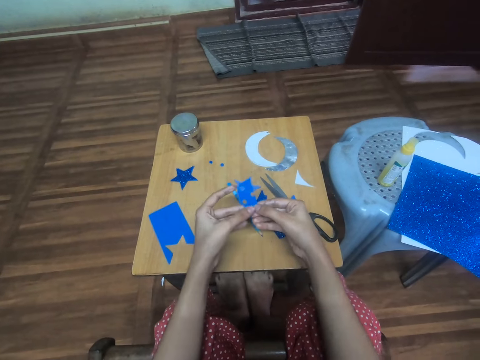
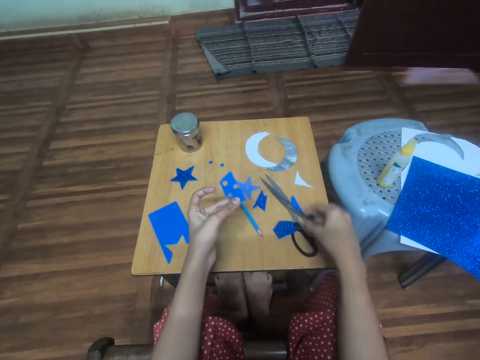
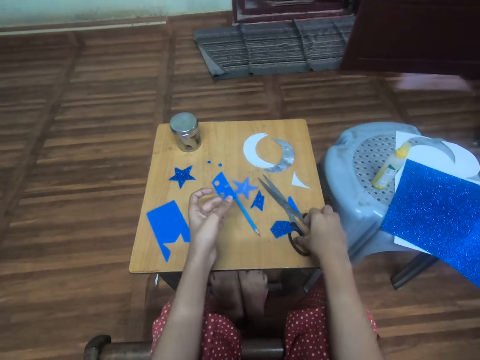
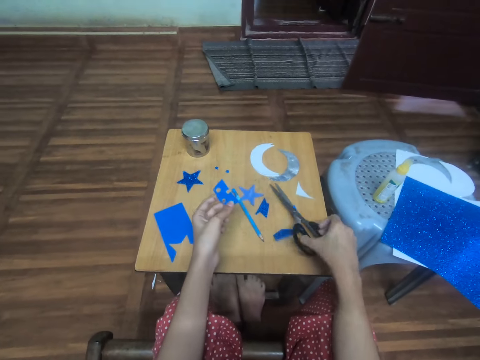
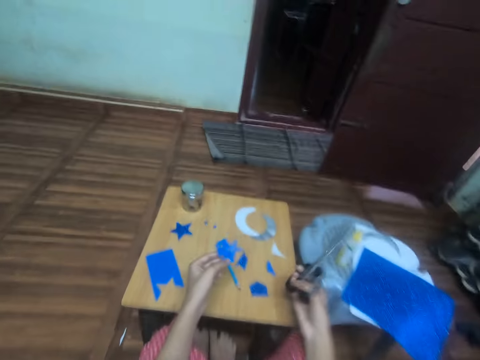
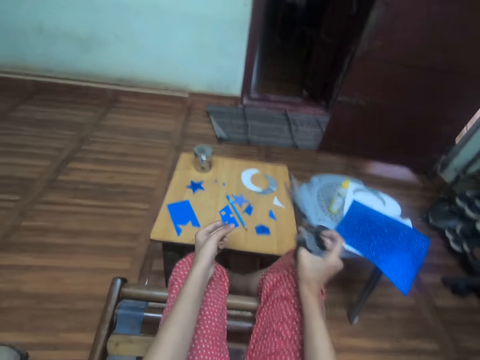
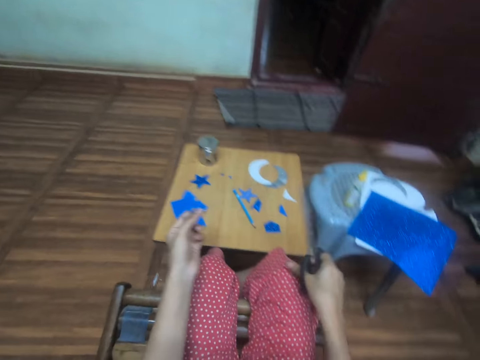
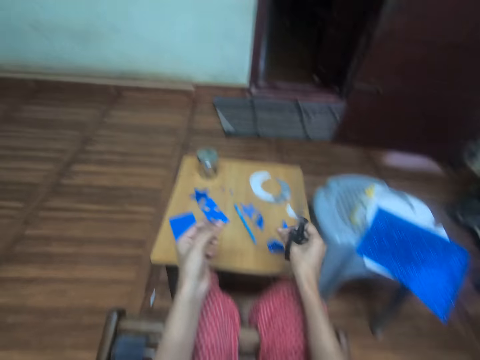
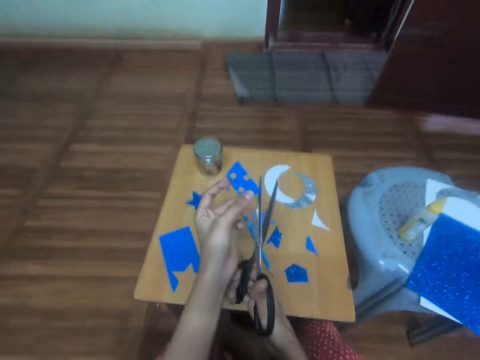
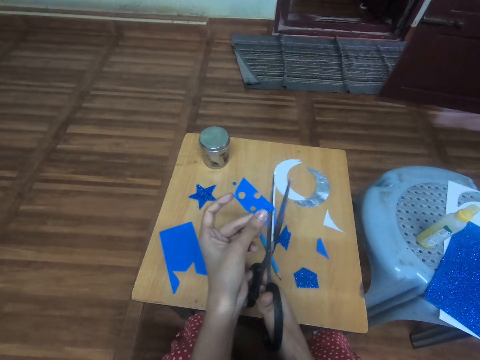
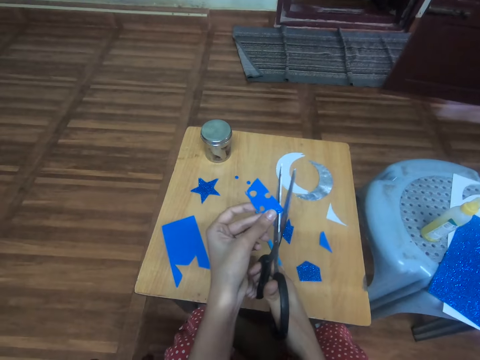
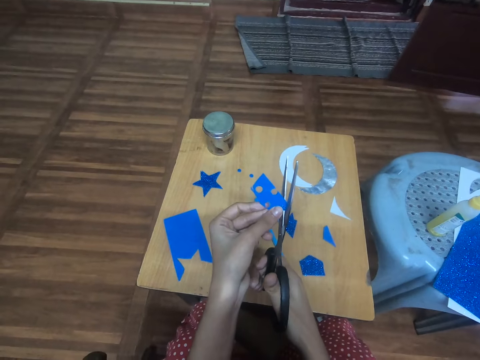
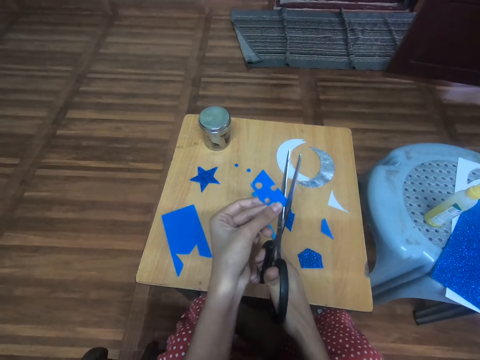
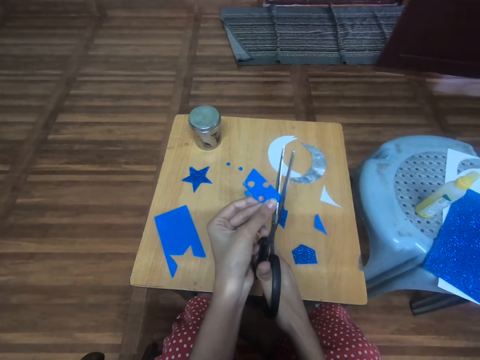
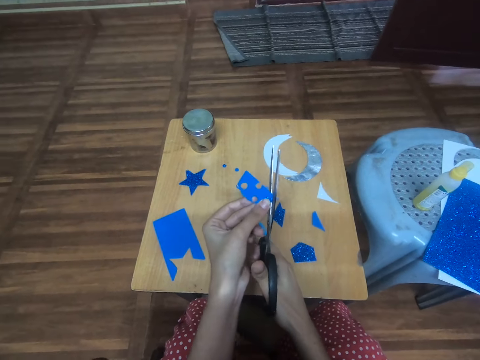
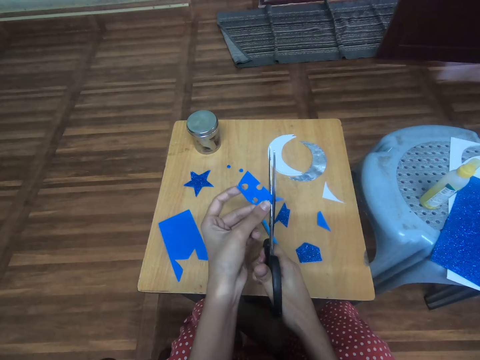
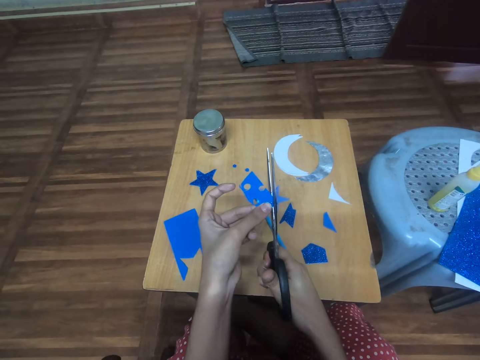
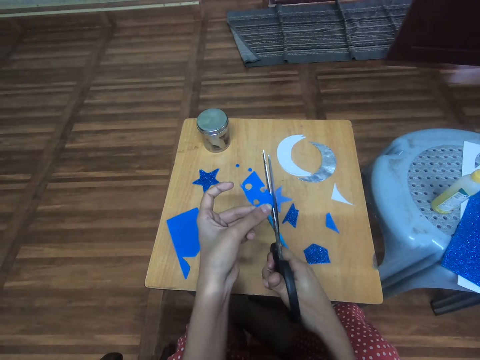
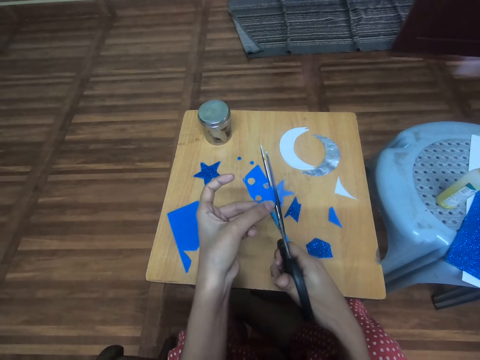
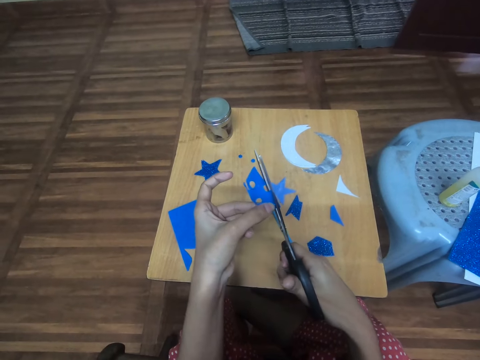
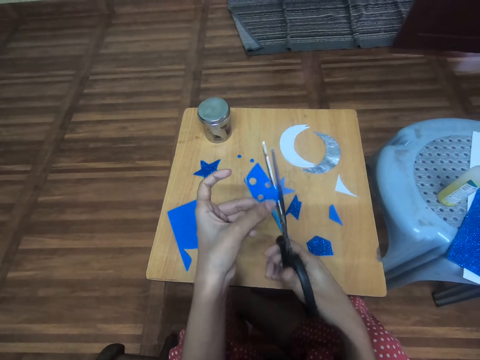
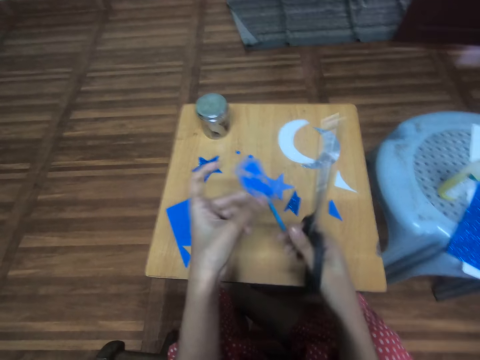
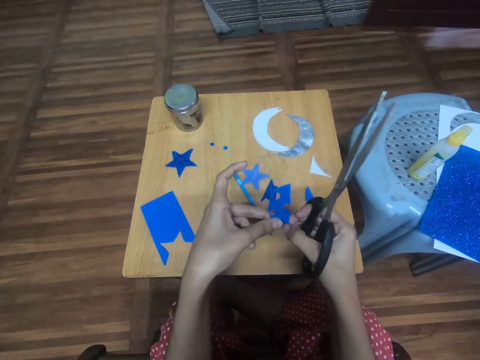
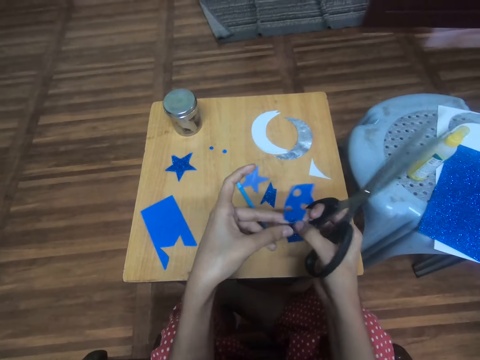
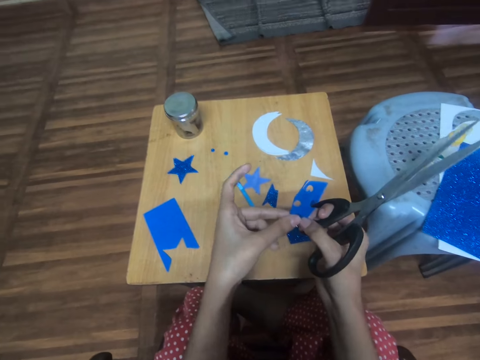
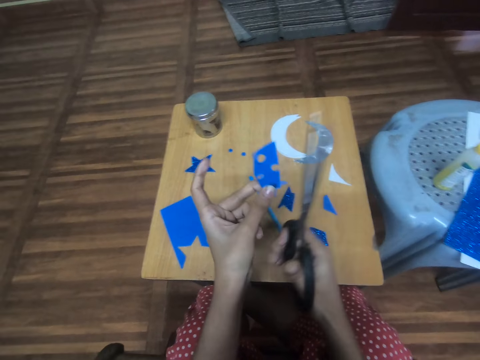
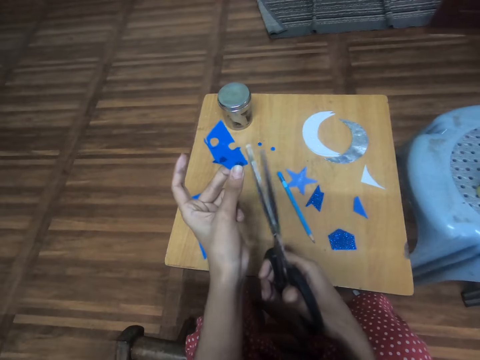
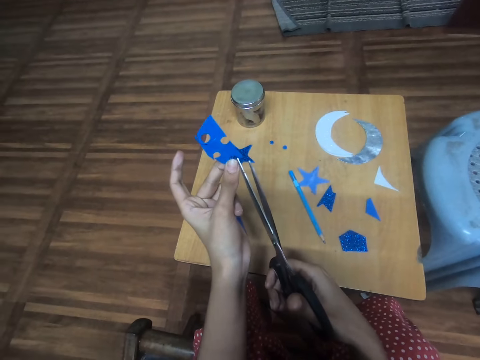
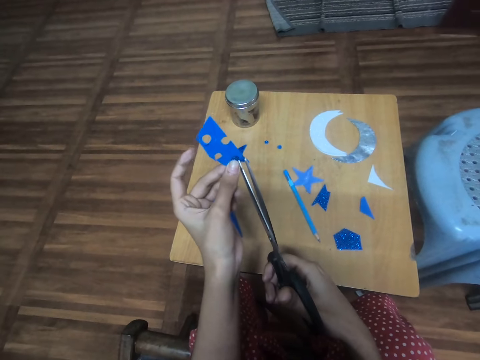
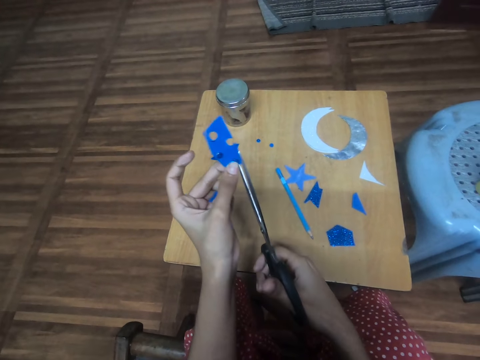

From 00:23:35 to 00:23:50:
The camera wearer picks up the pair of scissors from the table with the right hand. She touches her trouser with the right hand. She pulls a cloth. She cuts a fourth circle-shaped glitter foam sheet from the piece of blue cardboard with the scissors. She pulls the paper.

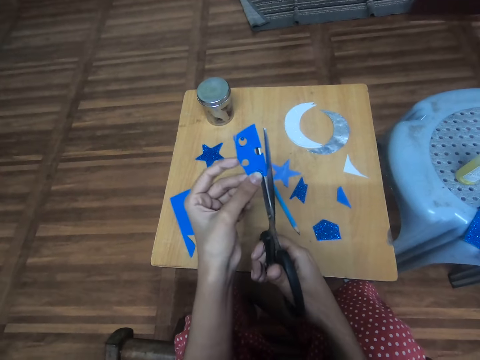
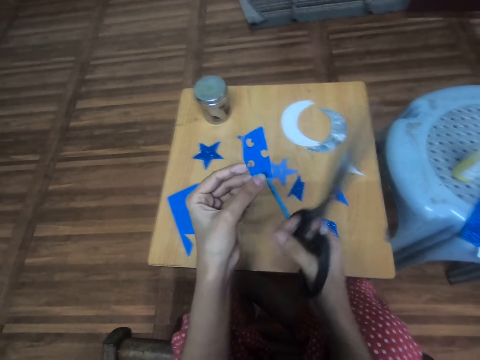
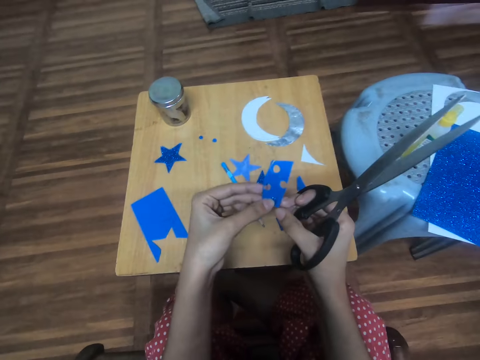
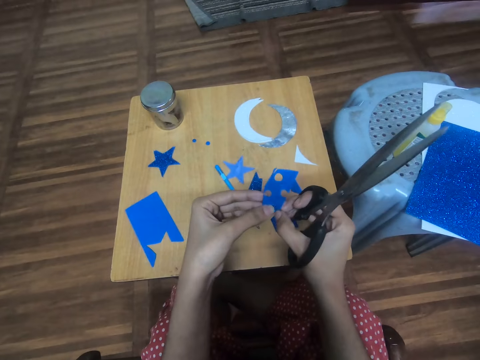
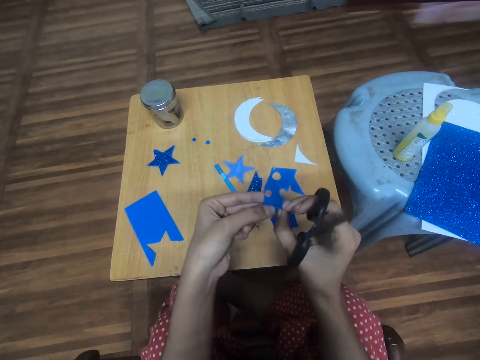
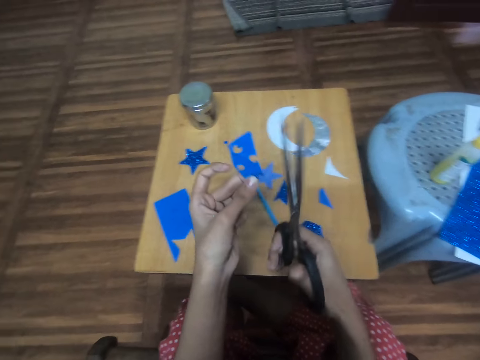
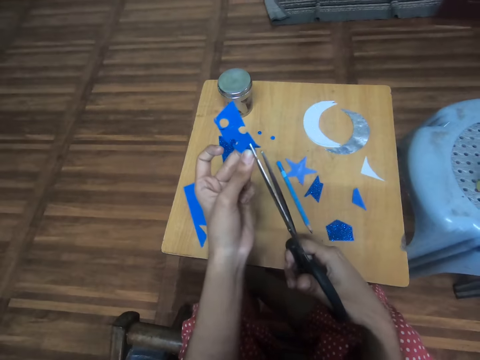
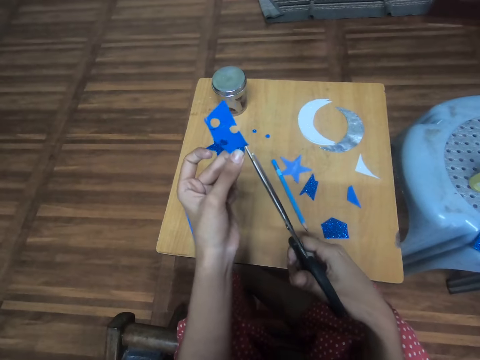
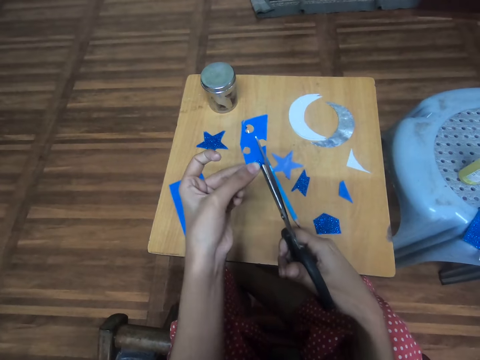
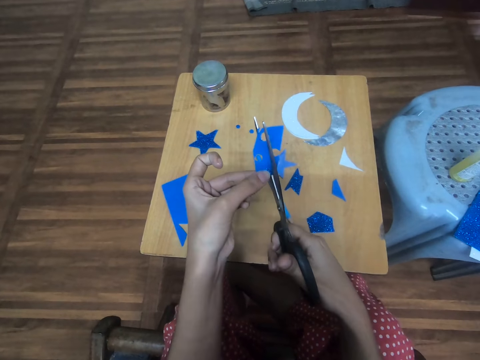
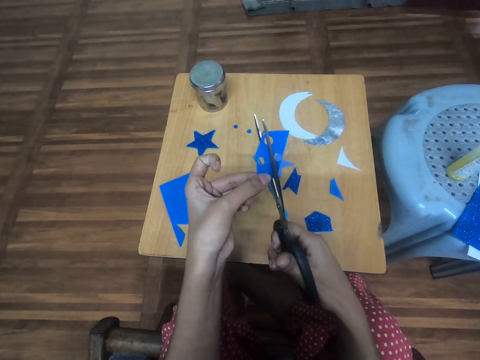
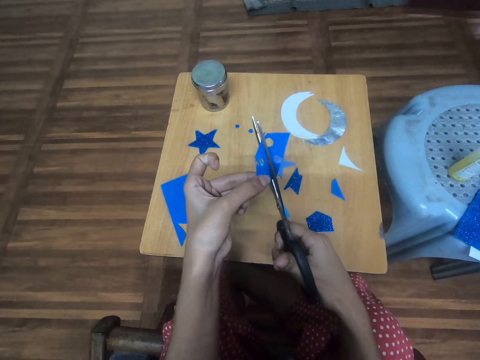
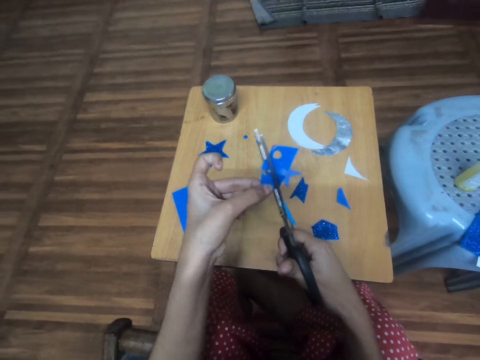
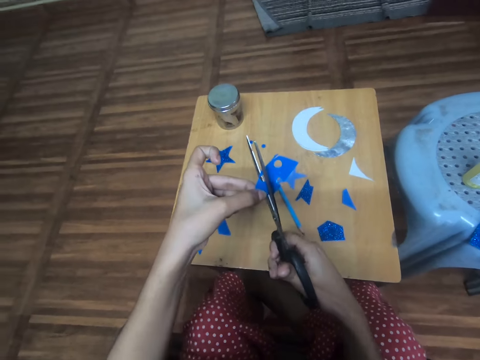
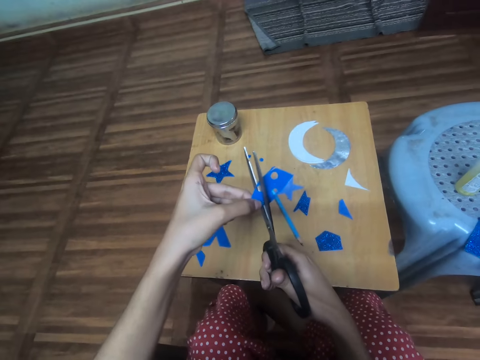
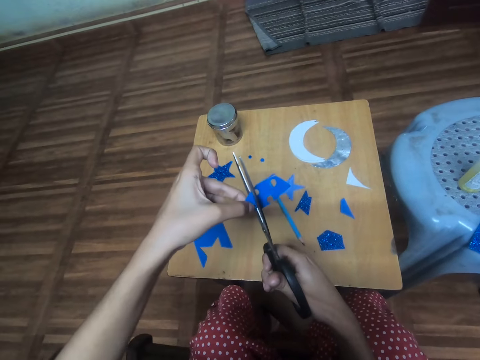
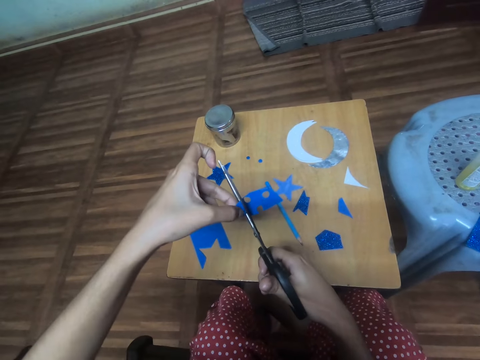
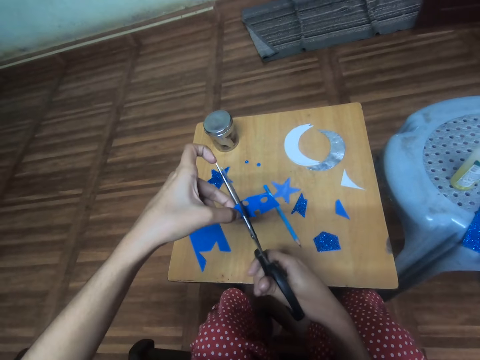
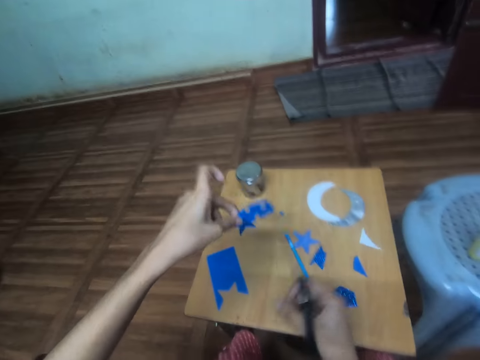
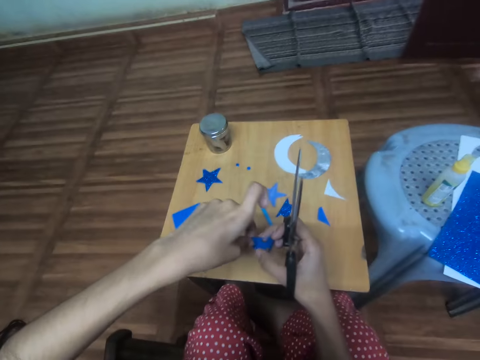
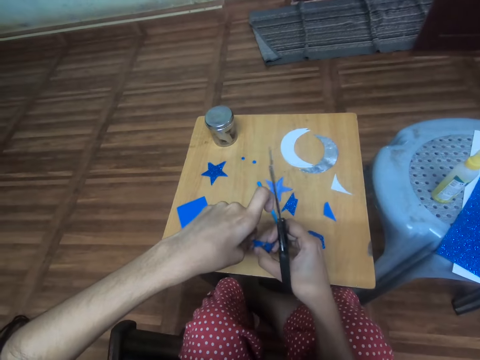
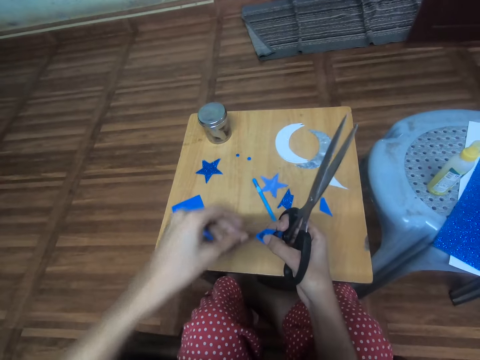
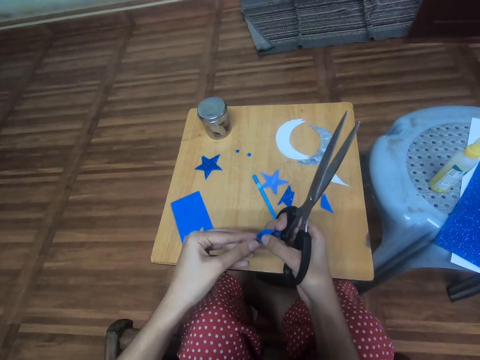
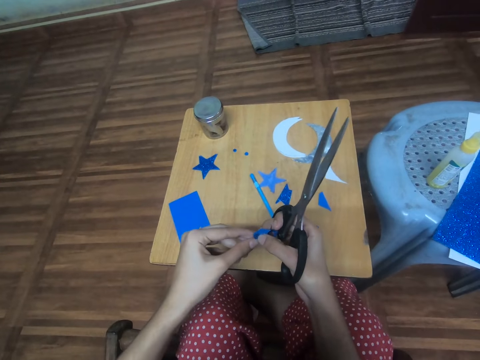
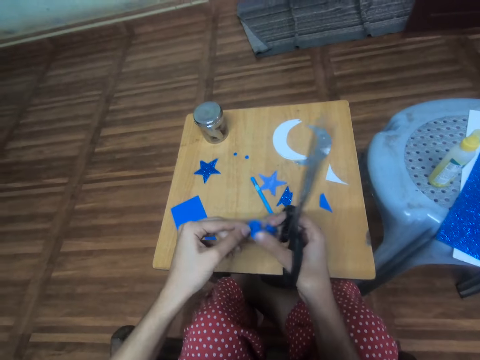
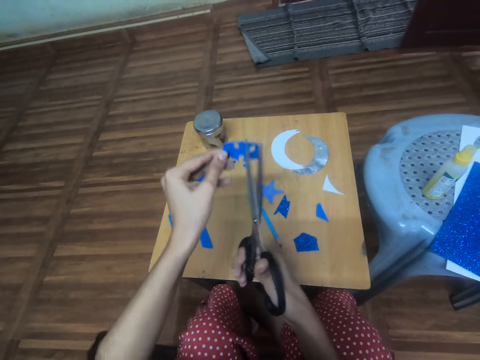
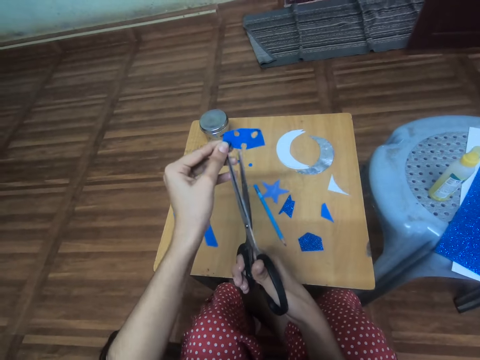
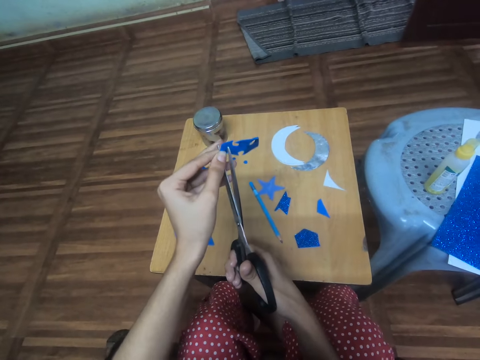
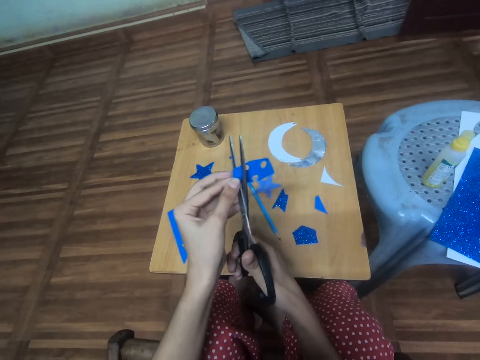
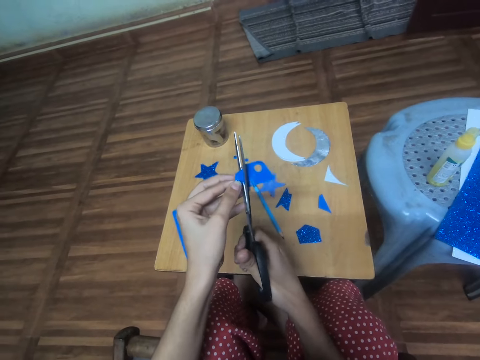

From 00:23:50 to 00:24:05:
The camera wearer twists the paper. They cut the paper. They turn the paper around.
